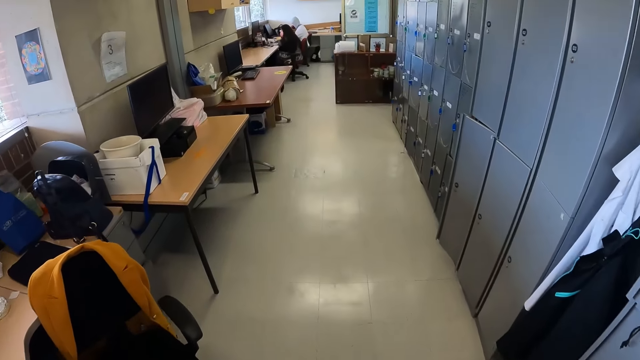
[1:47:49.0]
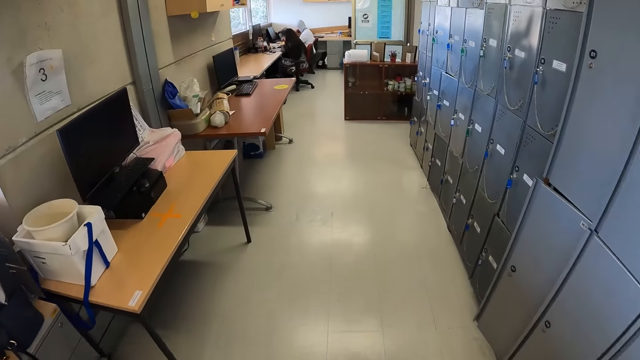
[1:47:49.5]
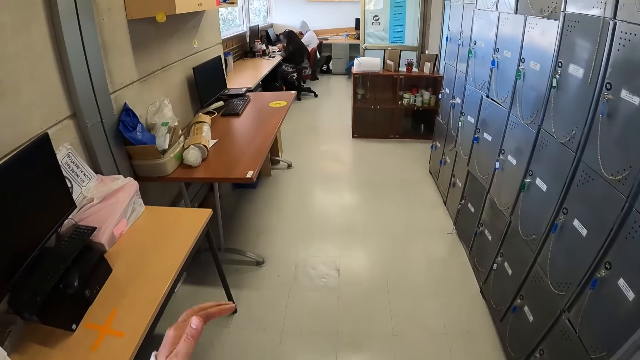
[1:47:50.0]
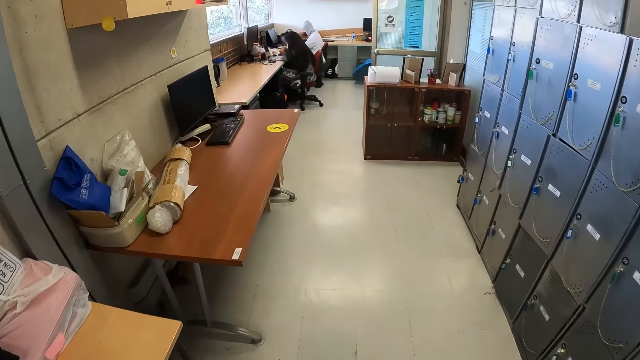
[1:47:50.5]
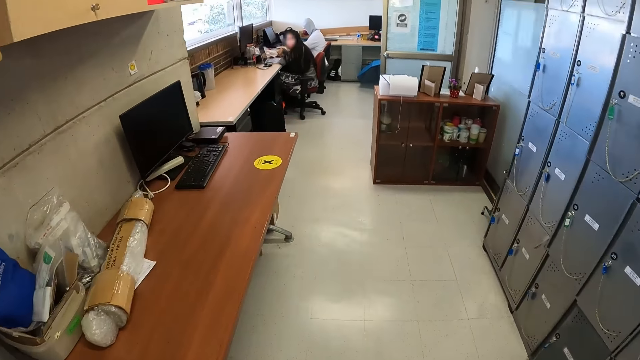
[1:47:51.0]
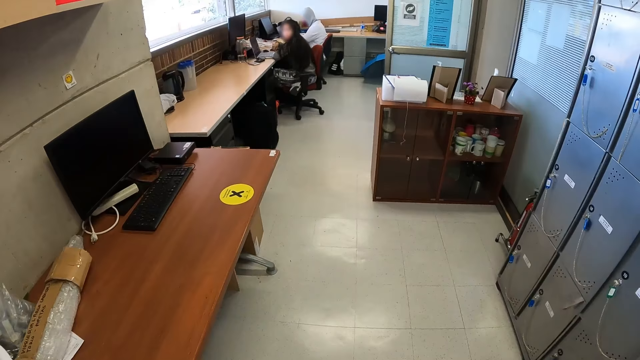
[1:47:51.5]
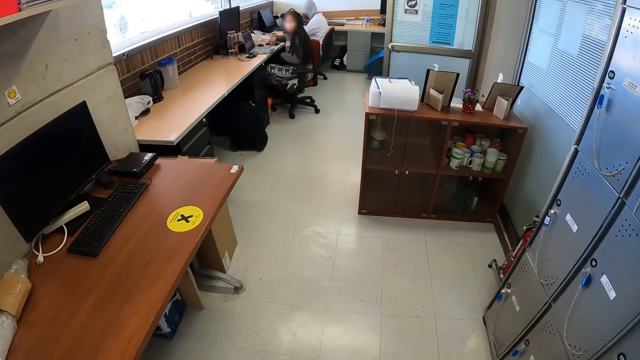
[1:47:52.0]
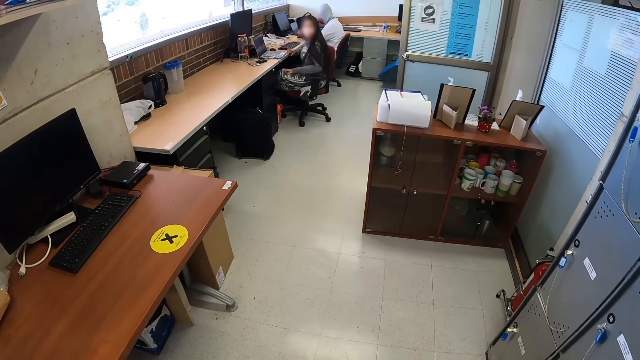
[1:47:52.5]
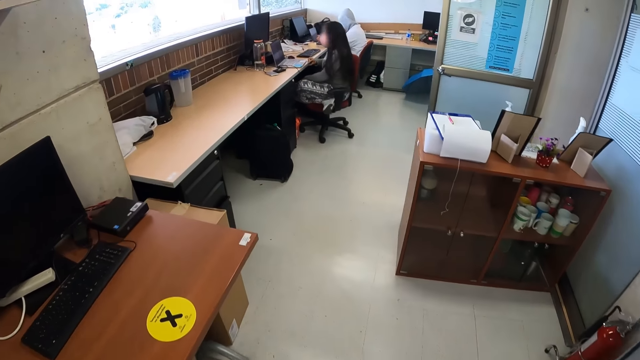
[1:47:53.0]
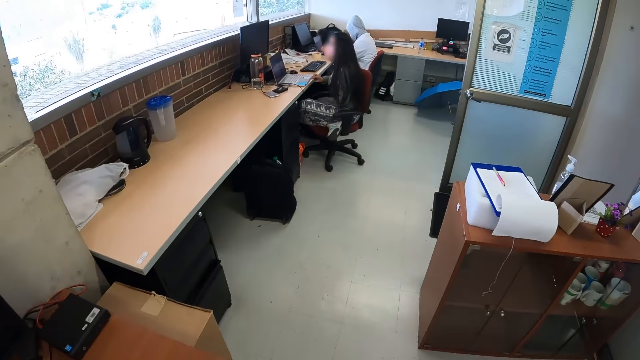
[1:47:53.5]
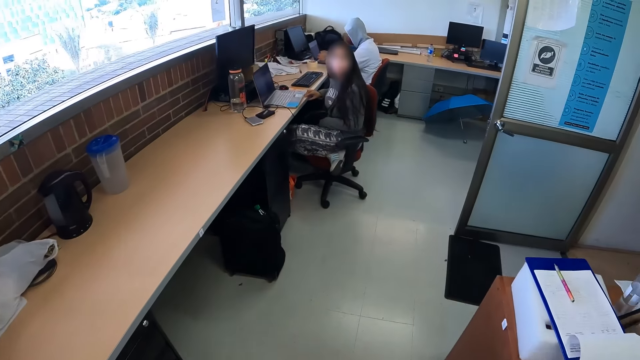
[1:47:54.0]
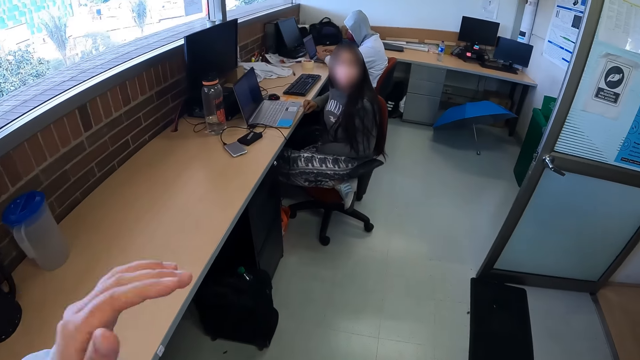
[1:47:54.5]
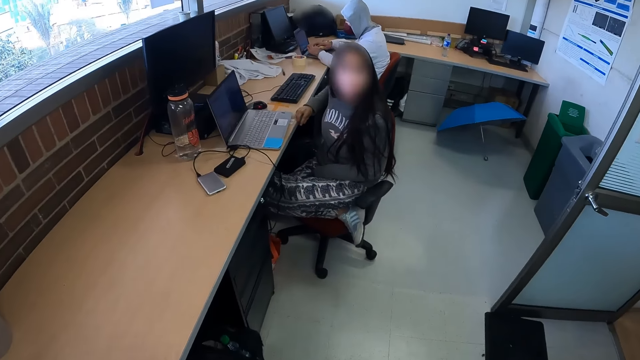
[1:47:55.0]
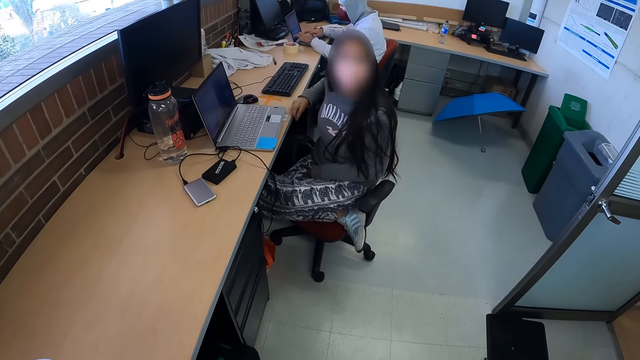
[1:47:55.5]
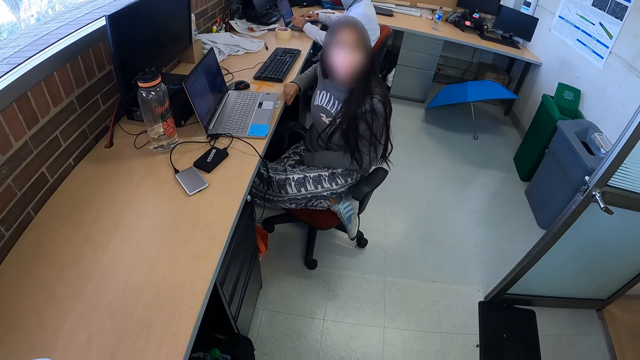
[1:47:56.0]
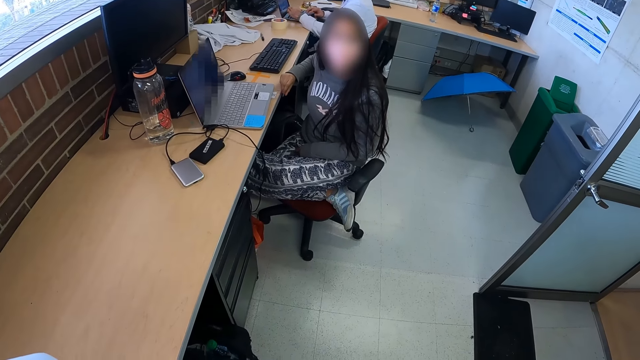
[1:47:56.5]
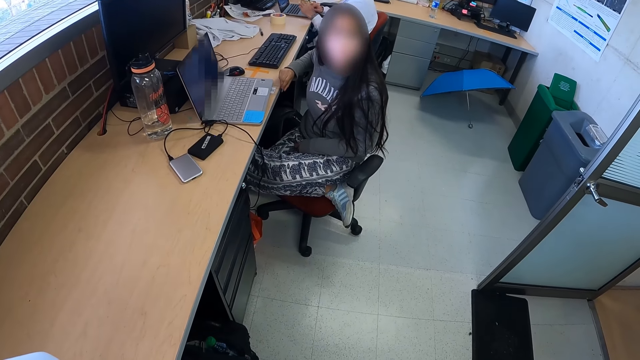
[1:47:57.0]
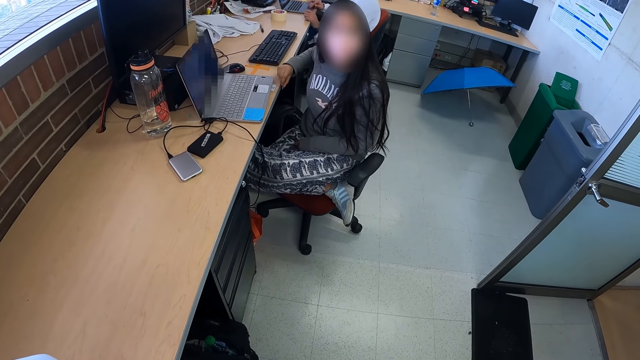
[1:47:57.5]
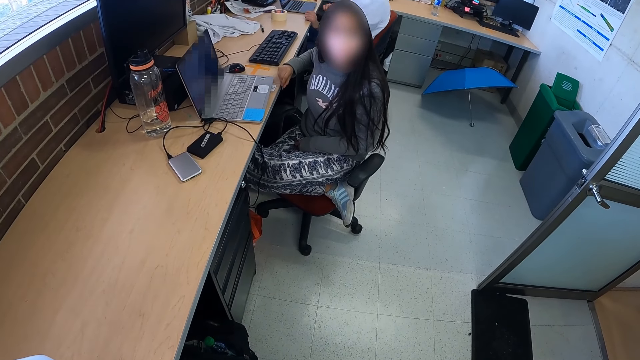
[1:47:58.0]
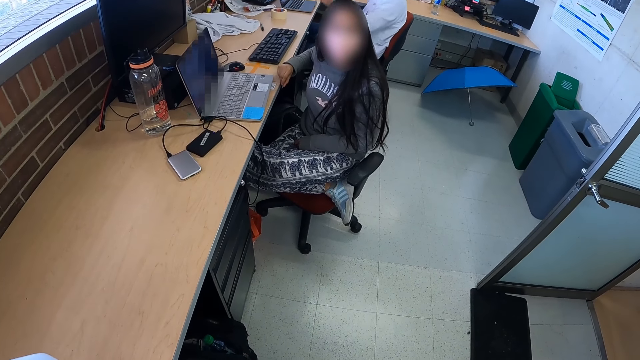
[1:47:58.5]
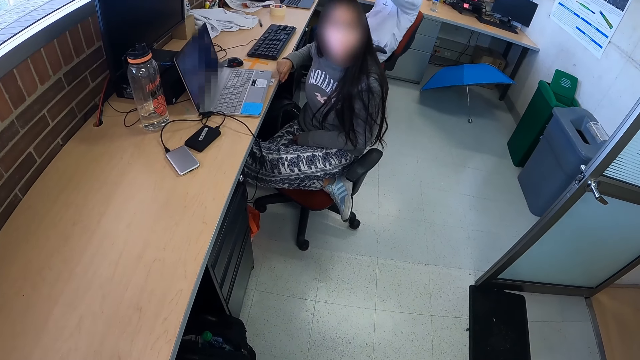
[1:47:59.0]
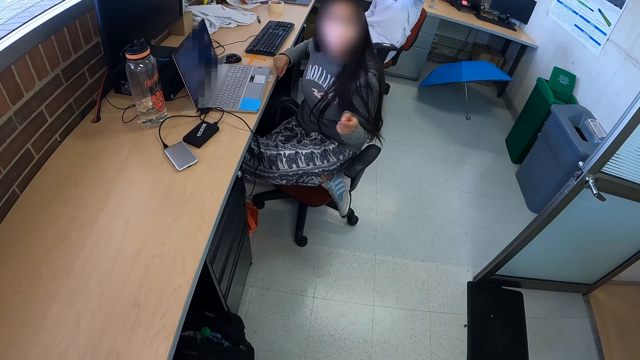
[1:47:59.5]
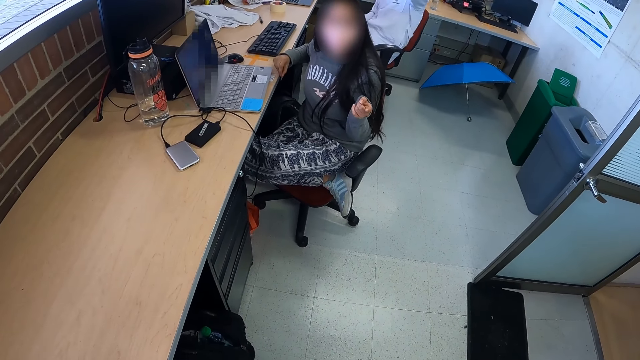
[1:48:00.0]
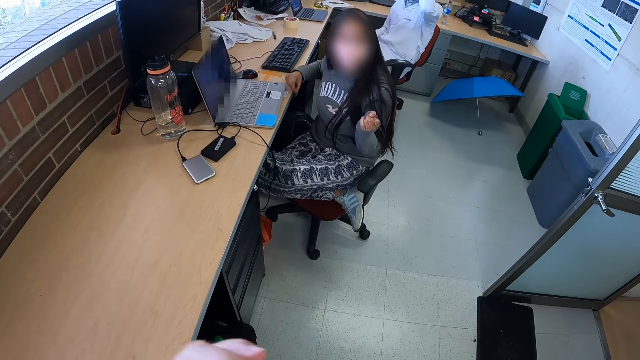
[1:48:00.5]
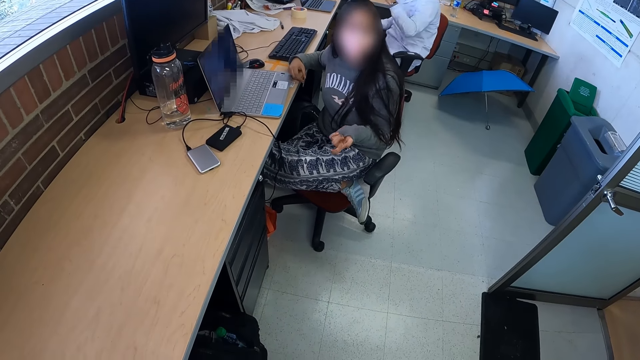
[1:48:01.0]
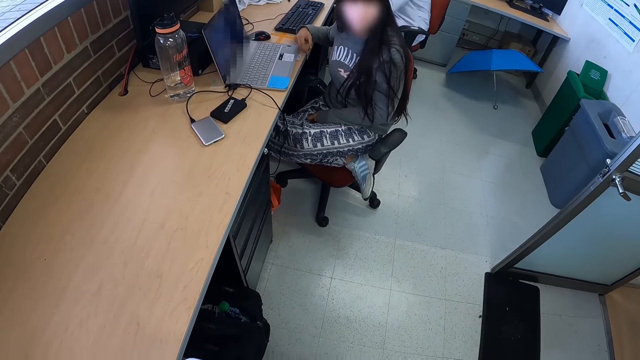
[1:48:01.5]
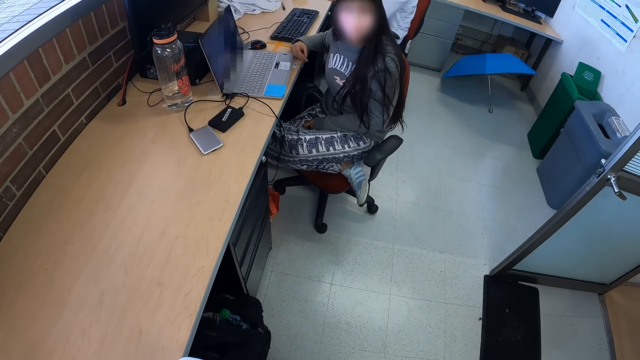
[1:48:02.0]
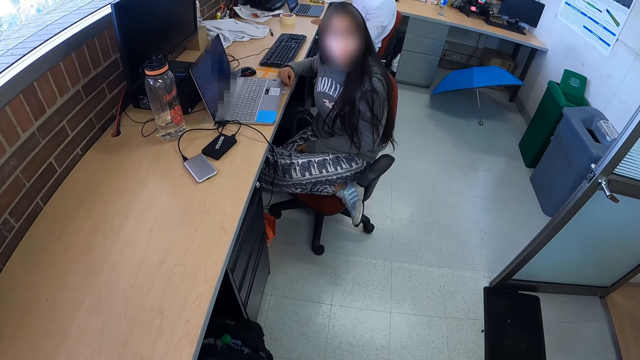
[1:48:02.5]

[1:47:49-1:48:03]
The camera wearer stares around the laboratory. They stand. A lady interacts with the camera wearer. The lady makes gestures to the camera wearer.

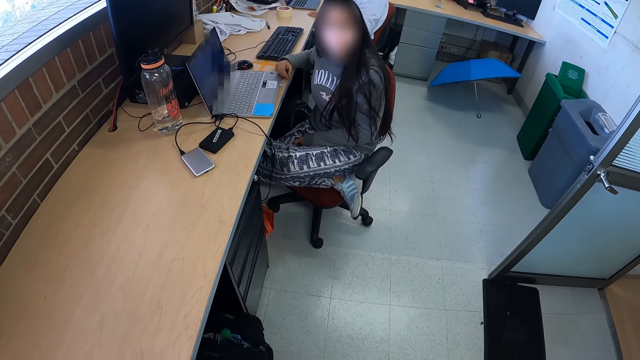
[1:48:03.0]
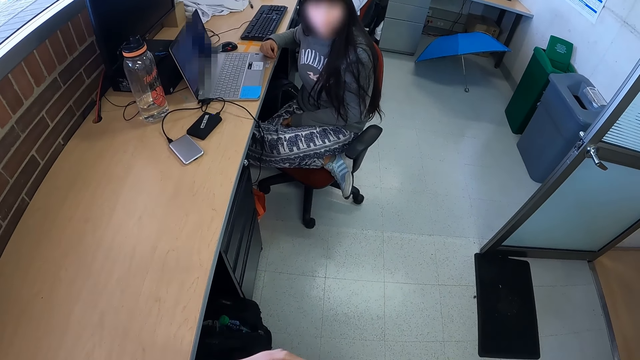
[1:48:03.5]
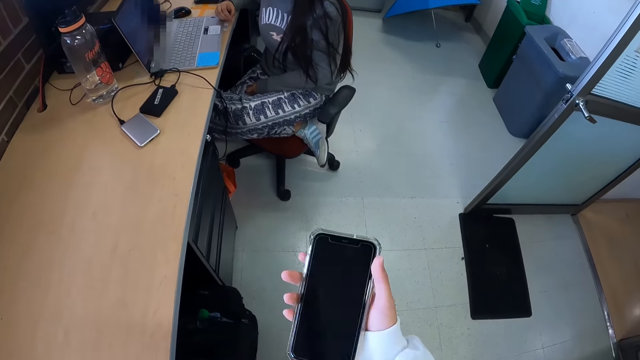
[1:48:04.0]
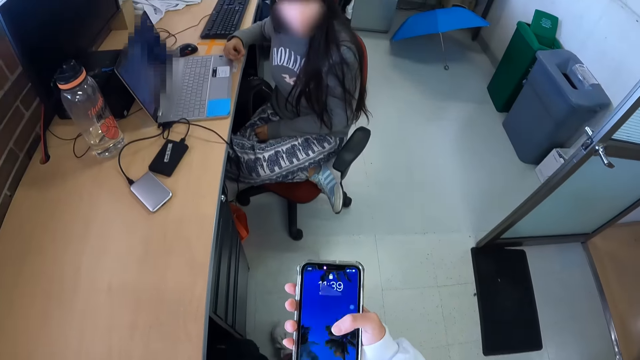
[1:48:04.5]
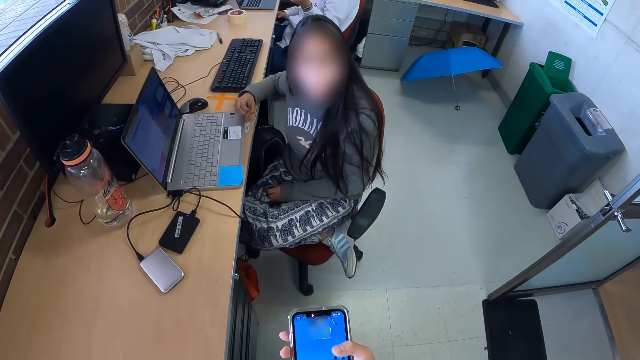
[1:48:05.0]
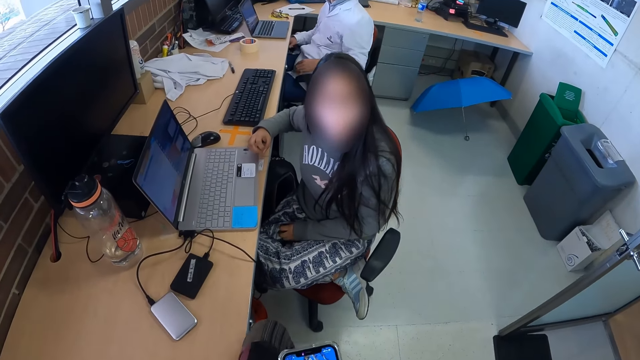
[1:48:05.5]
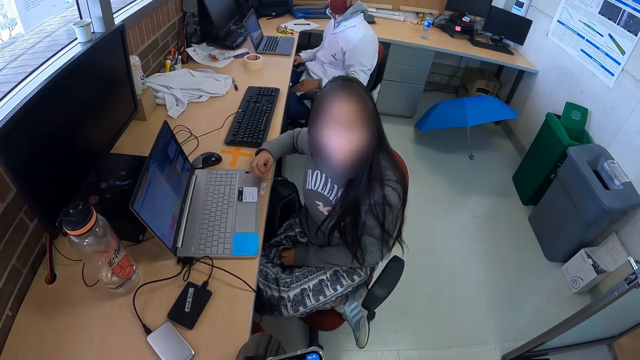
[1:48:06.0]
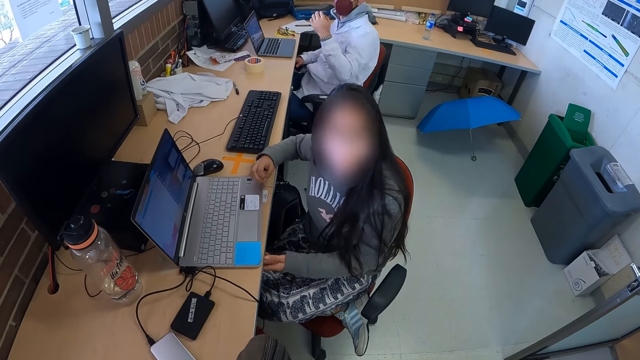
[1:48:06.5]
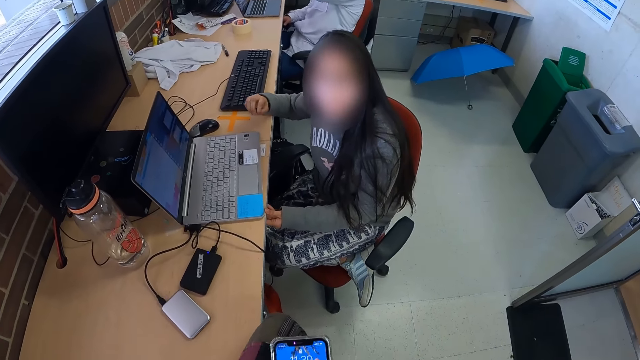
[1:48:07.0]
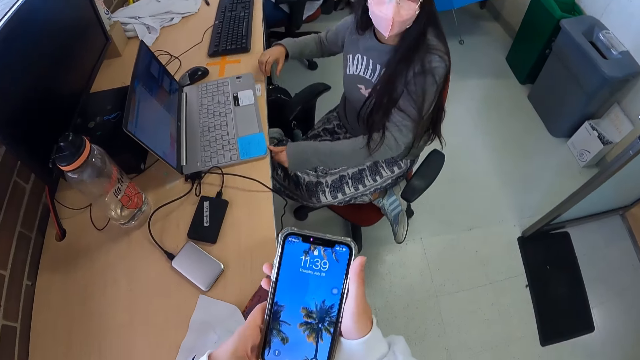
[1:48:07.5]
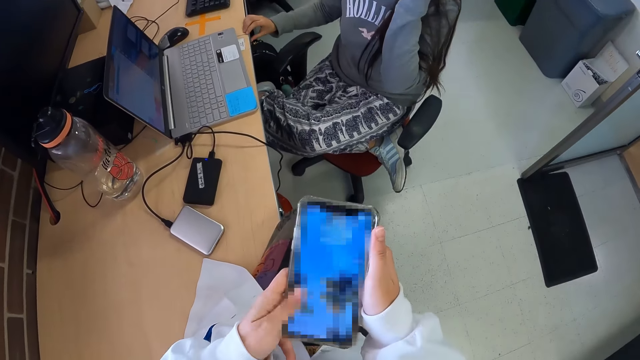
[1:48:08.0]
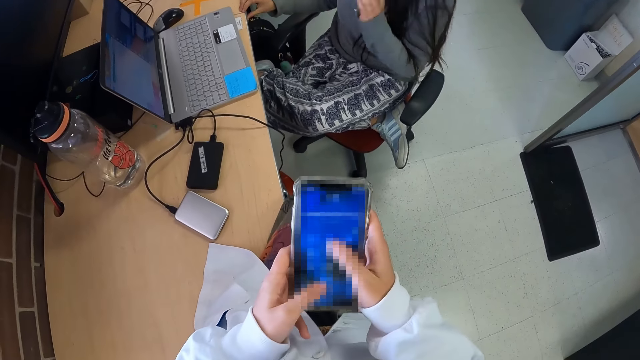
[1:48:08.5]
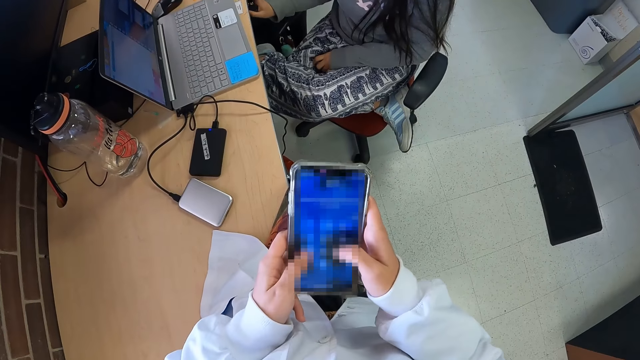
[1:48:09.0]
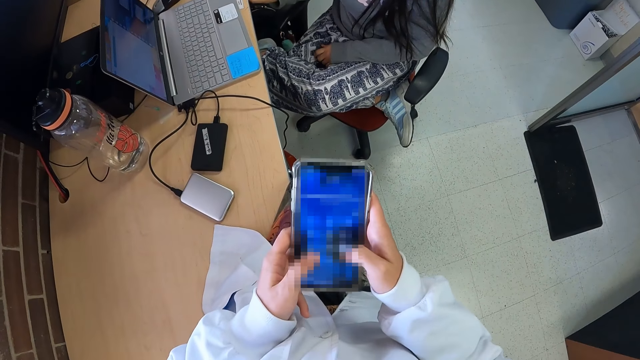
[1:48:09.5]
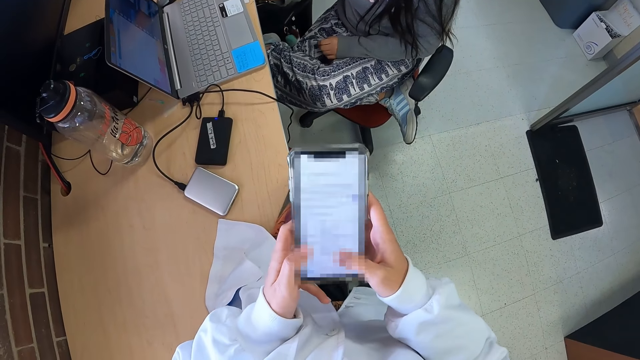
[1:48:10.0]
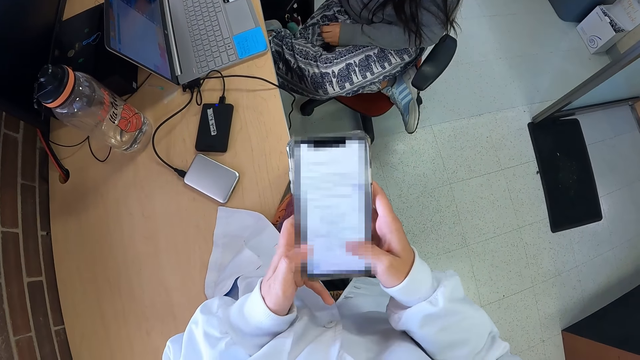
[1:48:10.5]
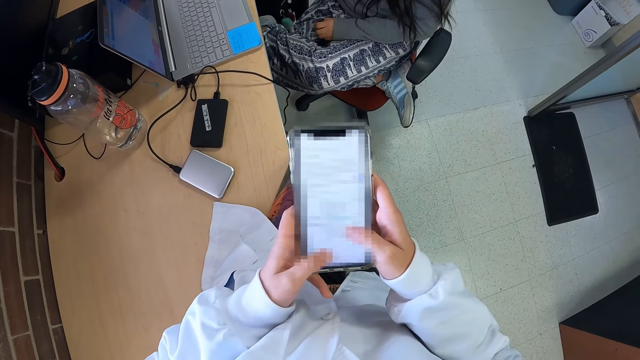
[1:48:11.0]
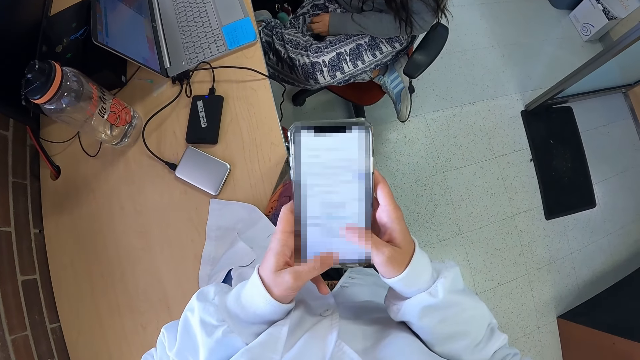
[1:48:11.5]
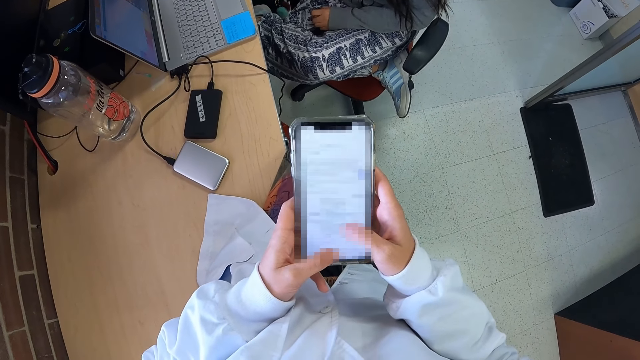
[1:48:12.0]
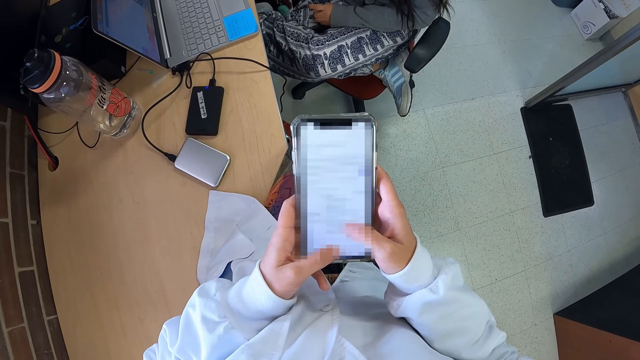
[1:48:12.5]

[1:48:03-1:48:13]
The camera wearer operates the phone. They sit on the bench. They operate the phone.
